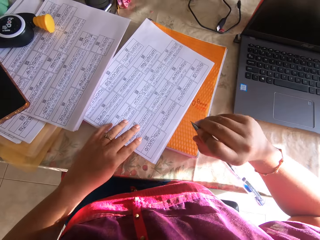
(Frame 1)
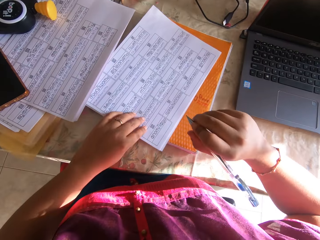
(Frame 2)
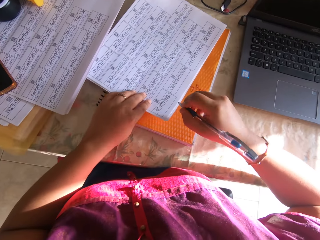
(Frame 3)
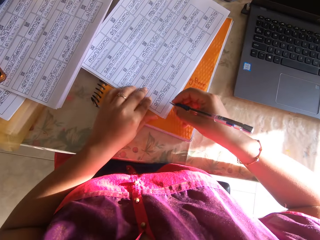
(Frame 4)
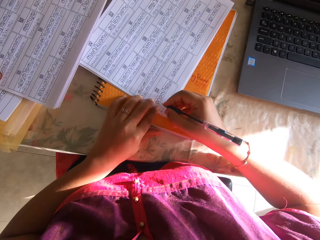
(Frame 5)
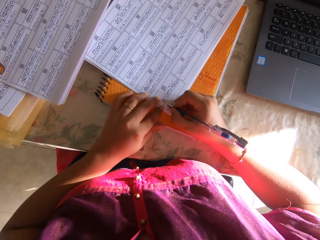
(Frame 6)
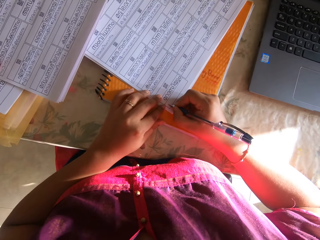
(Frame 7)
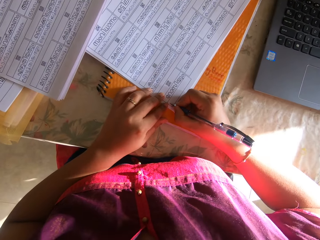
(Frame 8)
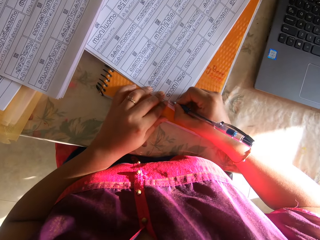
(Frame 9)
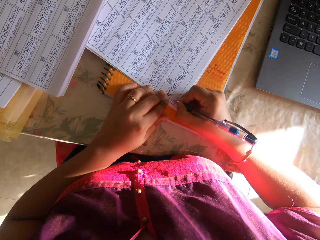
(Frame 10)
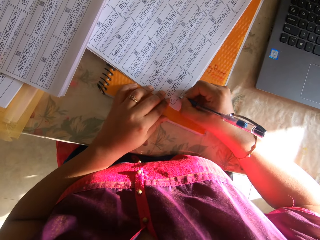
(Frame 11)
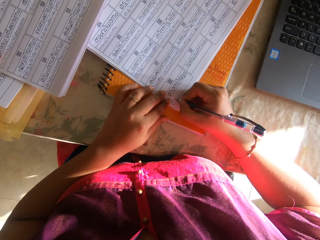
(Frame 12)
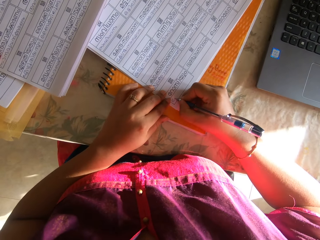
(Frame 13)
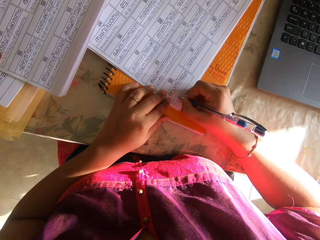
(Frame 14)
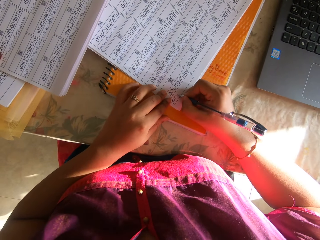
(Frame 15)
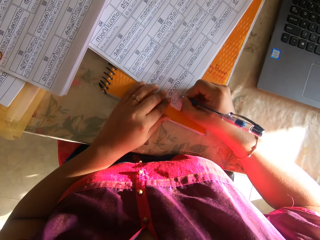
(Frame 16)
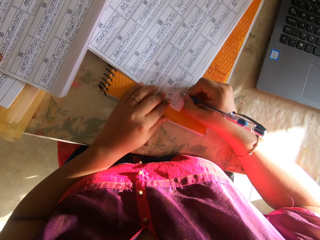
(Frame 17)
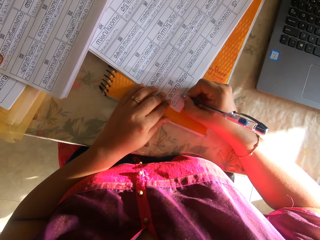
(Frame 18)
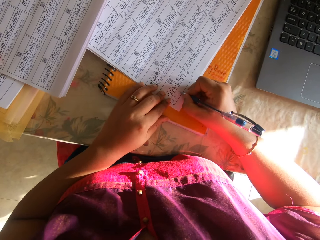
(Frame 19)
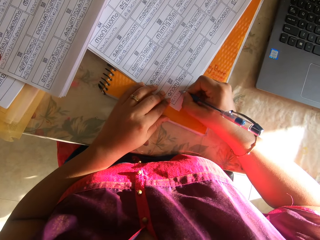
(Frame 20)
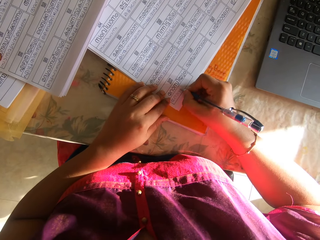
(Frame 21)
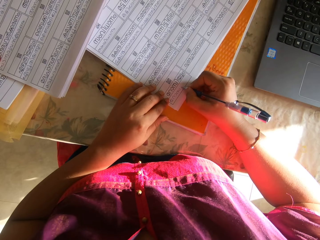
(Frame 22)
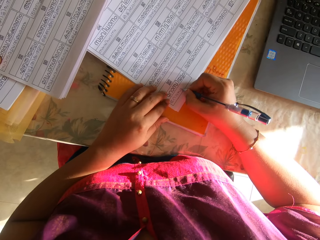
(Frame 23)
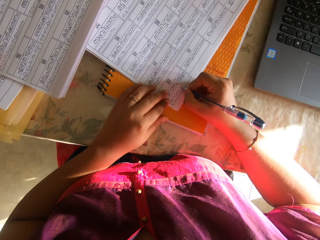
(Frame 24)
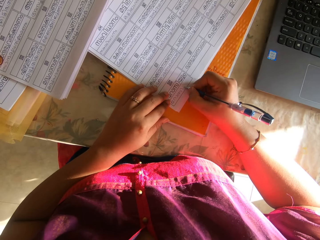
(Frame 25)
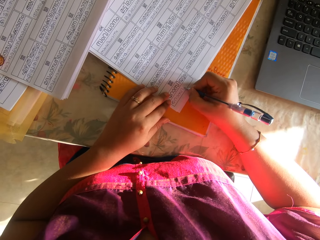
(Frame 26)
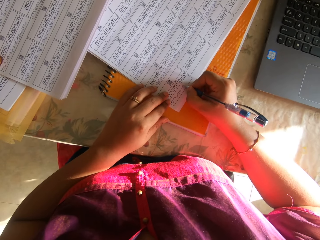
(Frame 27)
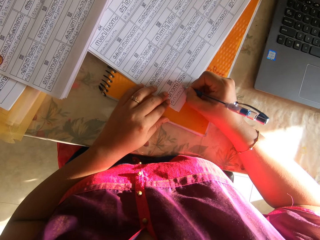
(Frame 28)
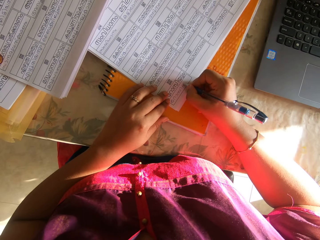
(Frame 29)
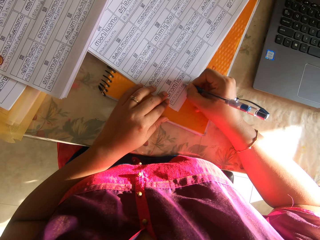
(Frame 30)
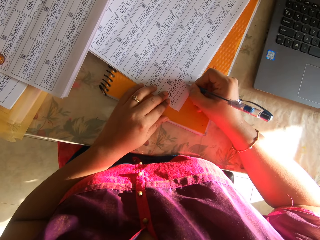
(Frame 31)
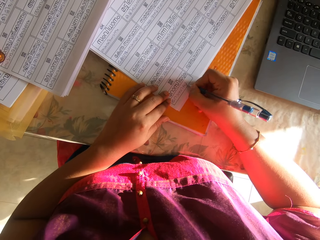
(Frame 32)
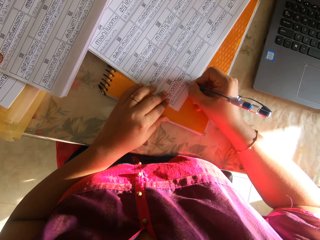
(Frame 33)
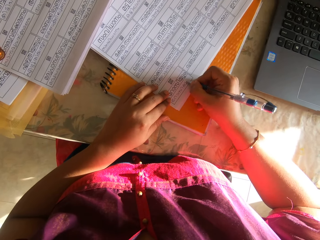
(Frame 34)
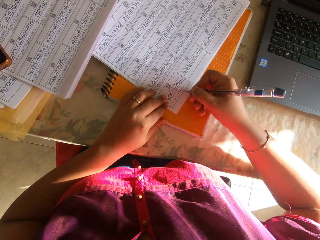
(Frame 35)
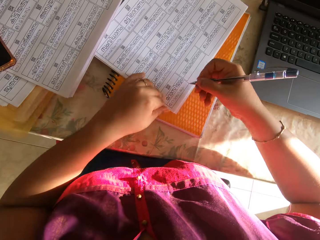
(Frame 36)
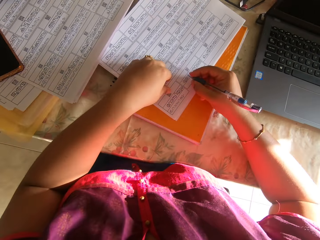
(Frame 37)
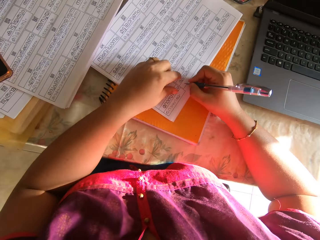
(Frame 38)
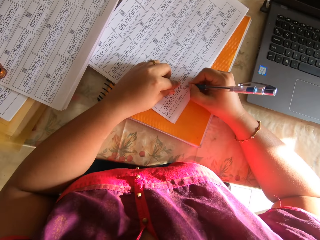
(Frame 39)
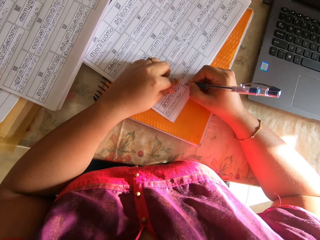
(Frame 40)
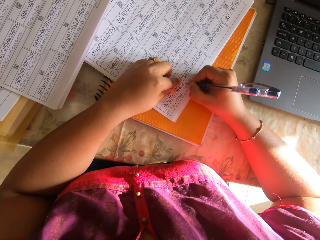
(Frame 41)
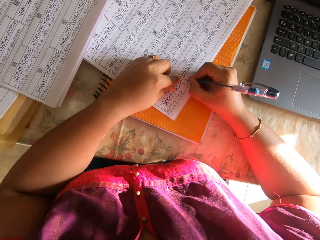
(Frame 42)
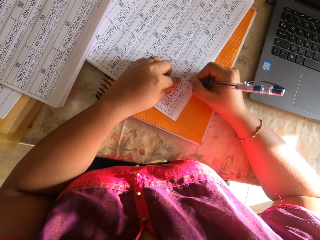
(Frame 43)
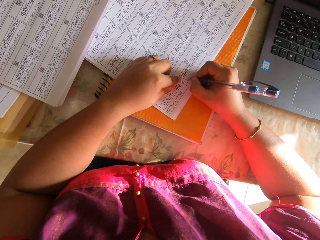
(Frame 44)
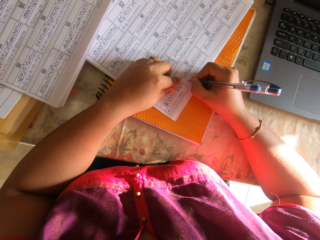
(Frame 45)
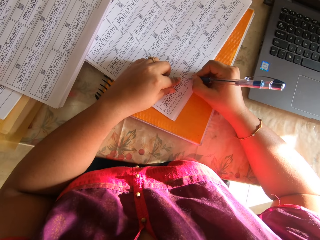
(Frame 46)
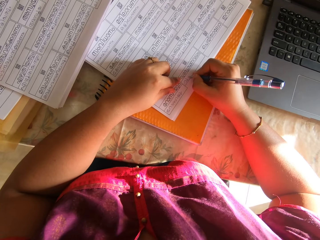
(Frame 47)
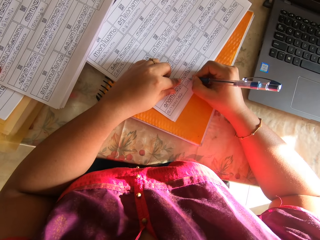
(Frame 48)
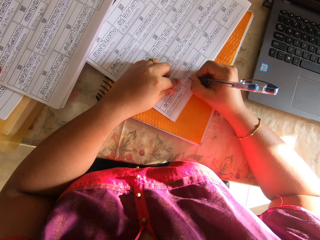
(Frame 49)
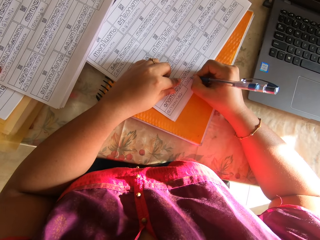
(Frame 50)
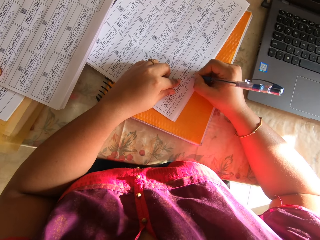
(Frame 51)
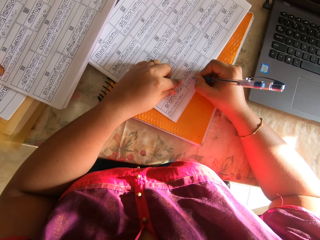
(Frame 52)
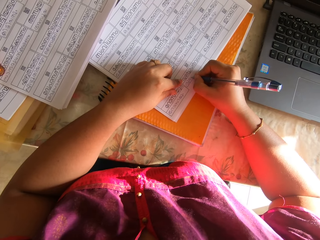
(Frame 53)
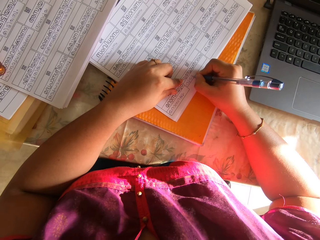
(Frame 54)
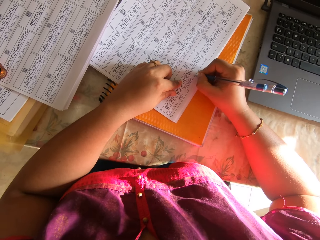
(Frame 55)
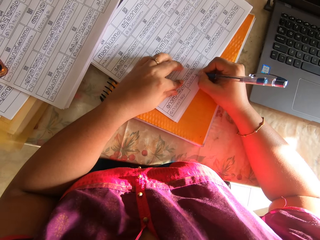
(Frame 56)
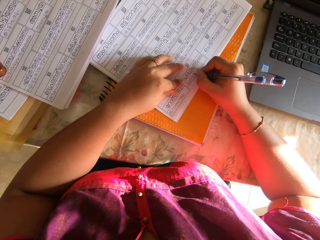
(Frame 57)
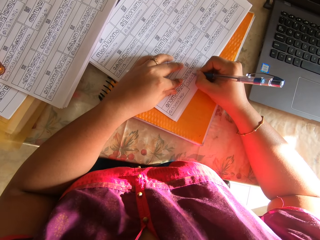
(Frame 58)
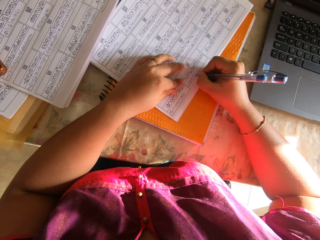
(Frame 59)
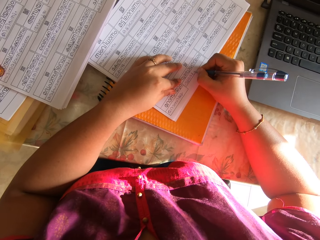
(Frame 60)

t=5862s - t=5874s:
The camera wearer shifts the papers on the book with her left hand. She holds the papers on the book with her left hand. She writes on the paper with the pen with her right hand. She lifts both hands from the papers. She holds the papers on the book with her left hand. She writes on the paper with the pen with her right hand.

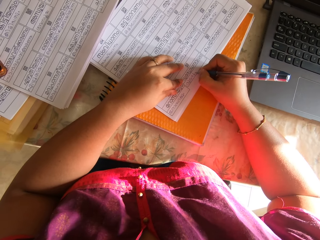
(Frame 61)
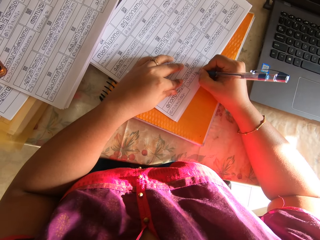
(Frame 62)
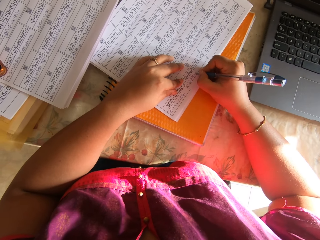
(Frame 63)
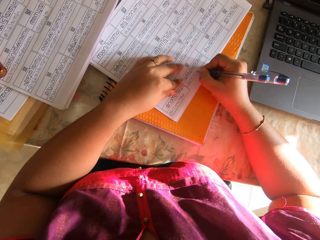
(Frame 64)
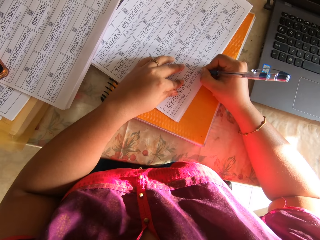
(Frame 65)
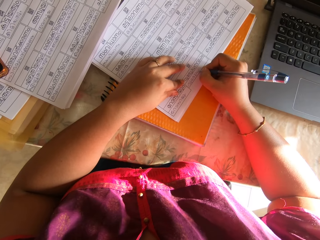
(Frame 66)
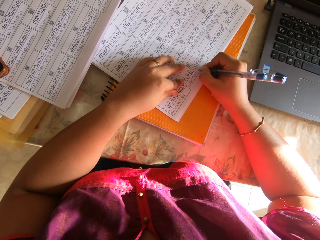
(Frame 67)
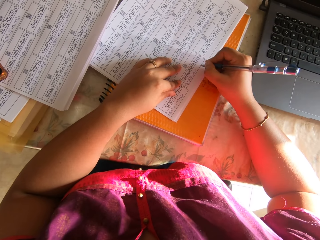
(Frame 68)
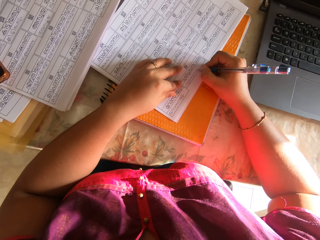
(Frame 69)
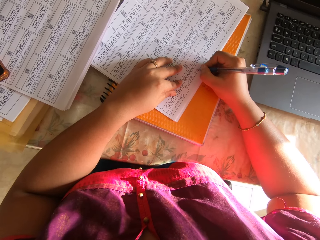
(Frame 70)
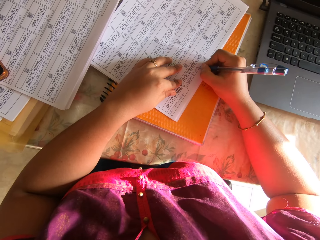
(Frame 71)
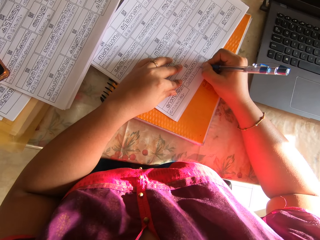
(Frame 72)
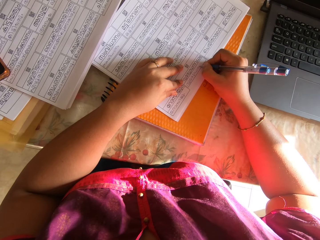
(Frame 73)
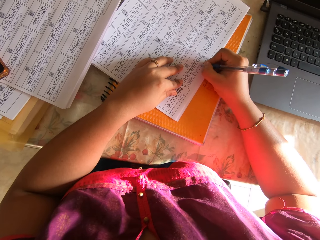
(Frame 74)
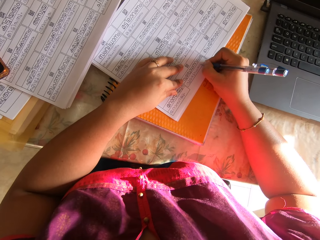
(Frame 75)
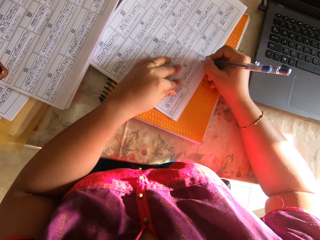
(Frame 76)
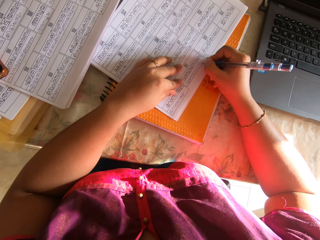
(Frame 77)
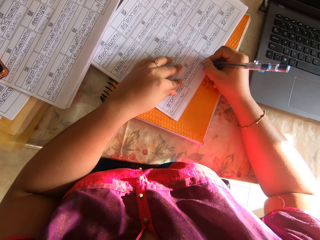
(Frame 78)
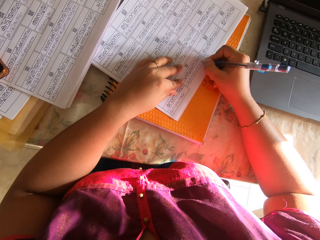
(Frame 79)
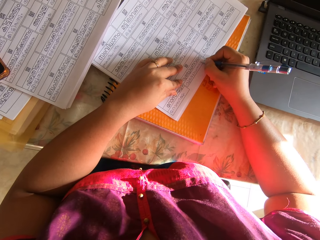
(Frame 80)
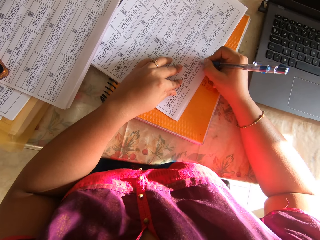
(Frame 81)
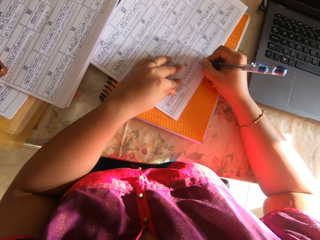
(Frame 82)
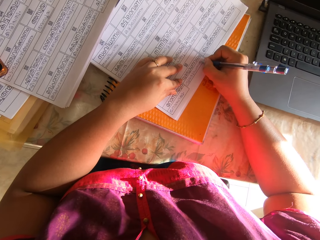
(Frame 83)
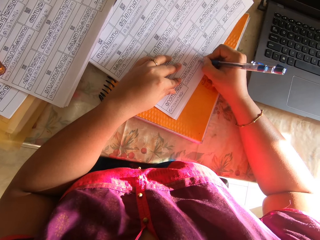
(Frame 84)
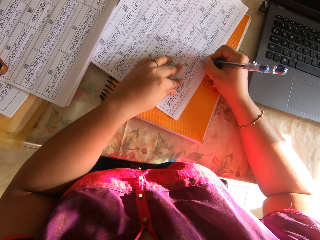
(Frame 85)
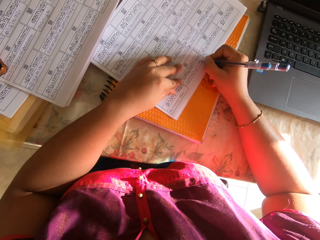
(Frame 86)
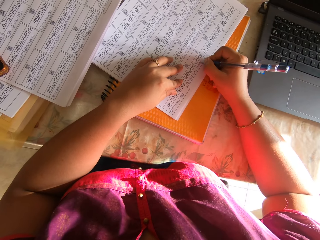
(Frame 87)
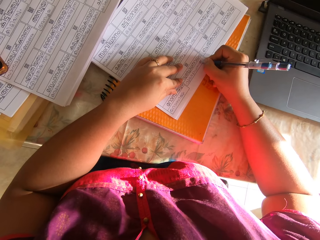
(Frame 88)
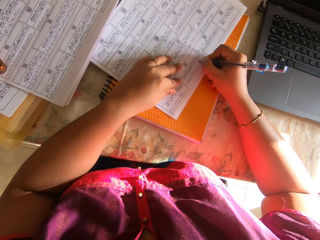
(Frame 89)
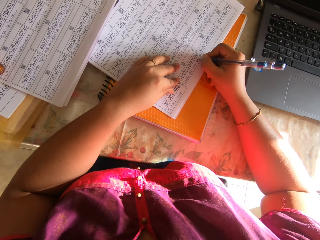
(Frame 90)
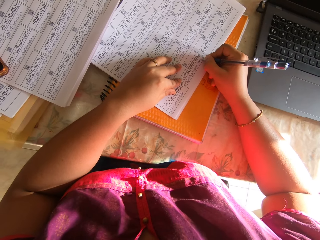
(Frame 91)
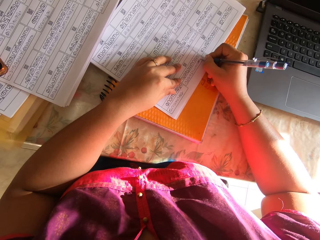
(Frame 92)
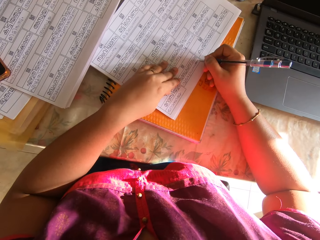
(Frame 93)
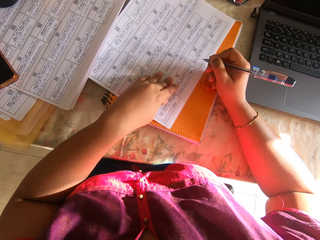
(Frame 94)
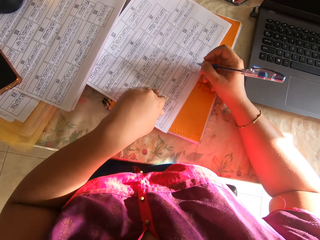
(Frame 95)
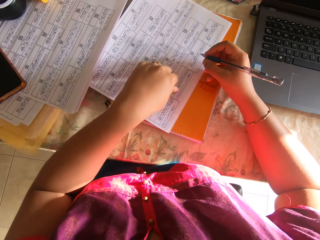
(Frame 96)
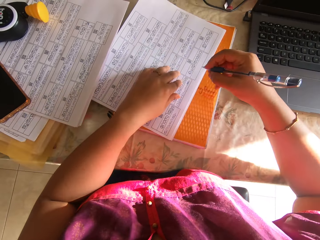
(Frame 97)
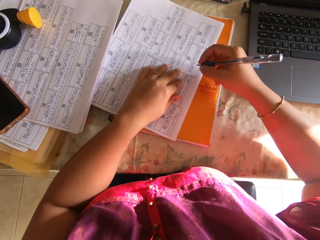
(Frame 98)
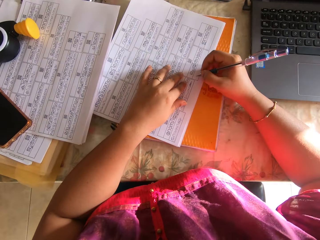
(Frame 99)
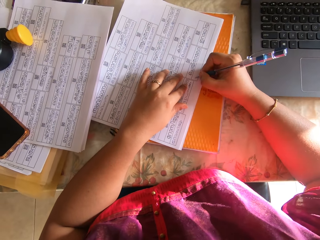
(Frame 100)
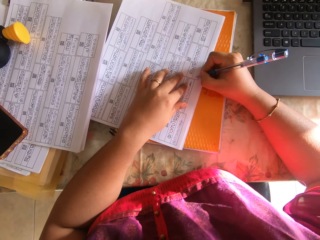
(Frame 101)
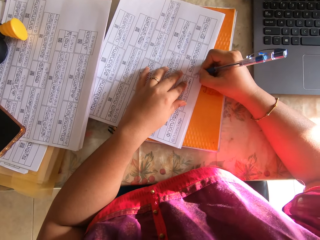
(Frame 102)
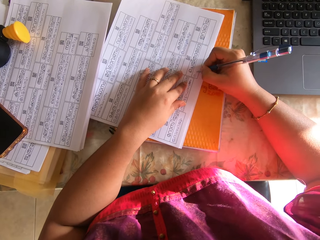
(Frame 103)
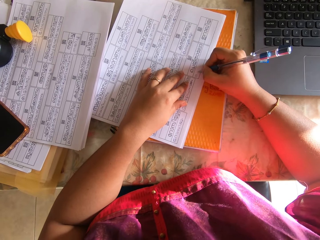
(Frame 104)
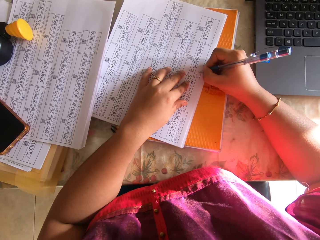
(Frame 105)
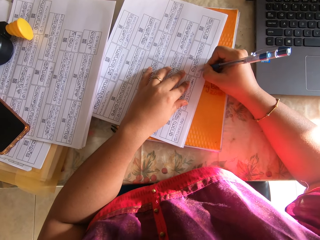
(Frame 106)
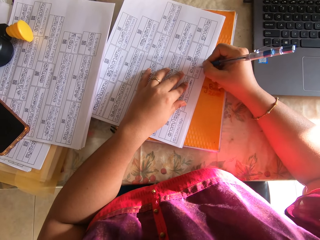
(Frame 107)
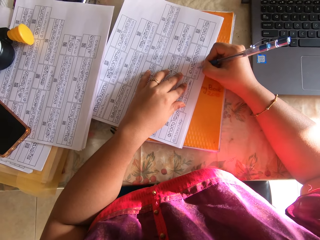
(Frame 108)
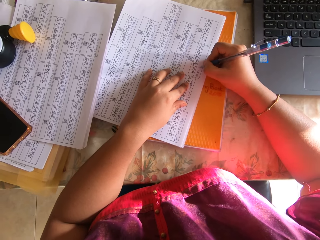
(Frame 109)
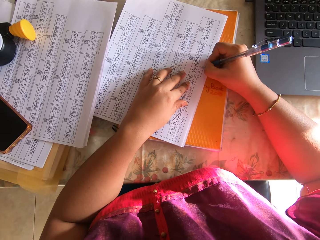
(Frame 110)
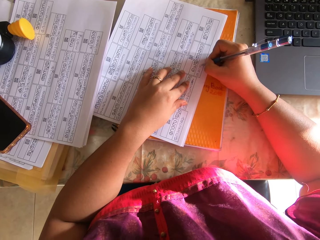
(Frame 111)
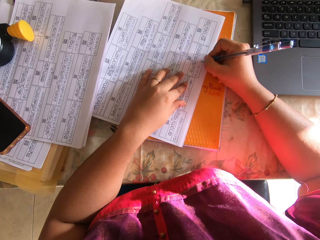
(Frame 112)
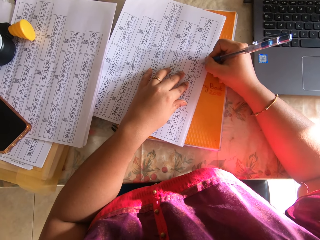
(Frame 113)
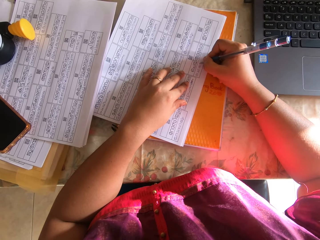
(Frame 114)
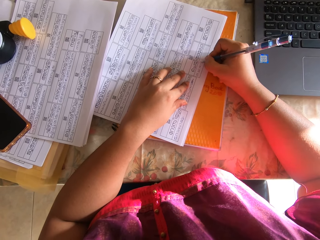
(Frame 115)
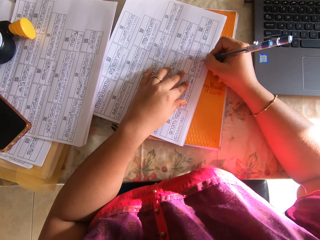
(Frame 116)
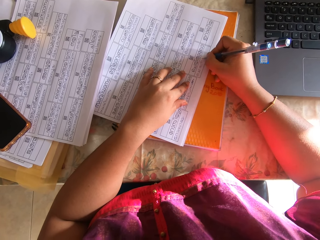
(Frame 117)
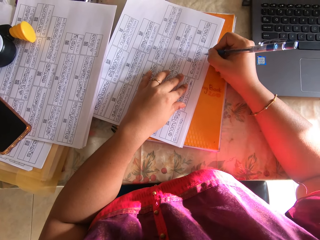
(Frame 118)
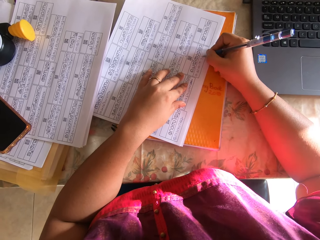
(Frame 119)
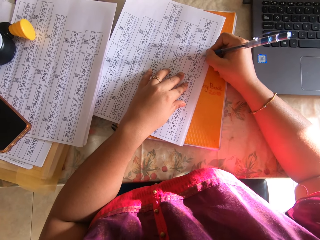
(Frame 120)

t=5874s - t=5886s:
The camera wearer lifts her right hand from the papers. She shifts the papers on the book with her left hand. She holds the papers on the book with her left hand. She writes on the paper with the pen with her right hand.
